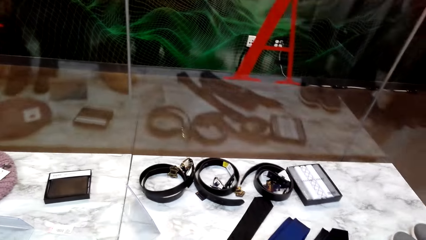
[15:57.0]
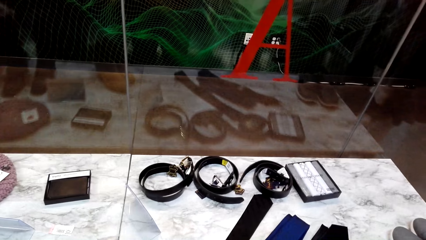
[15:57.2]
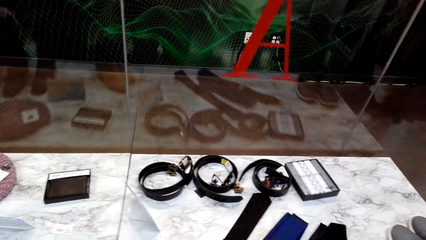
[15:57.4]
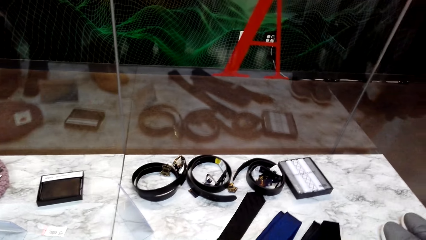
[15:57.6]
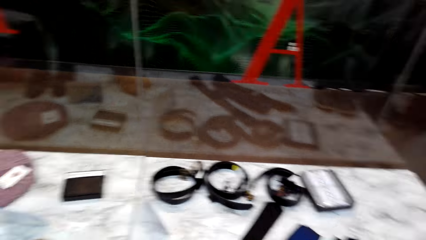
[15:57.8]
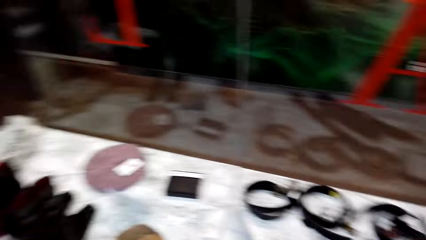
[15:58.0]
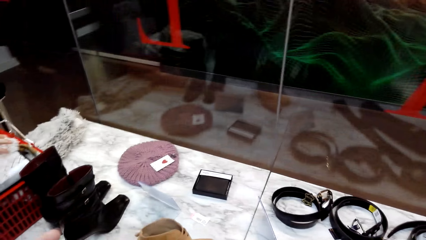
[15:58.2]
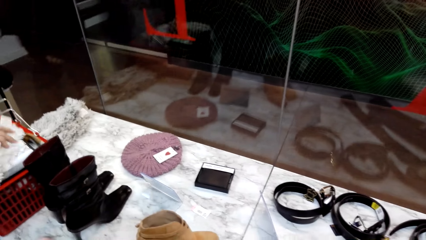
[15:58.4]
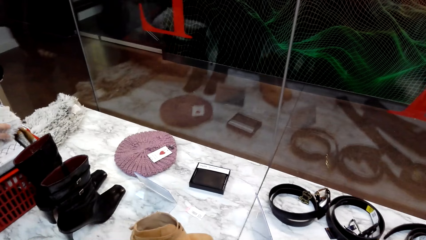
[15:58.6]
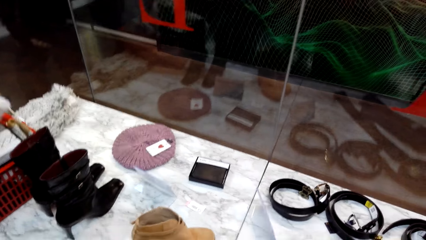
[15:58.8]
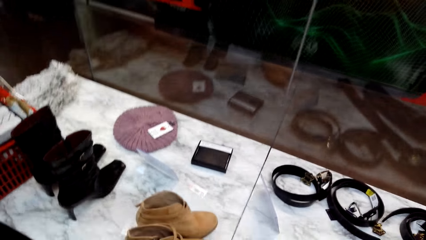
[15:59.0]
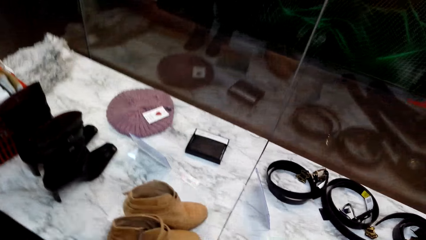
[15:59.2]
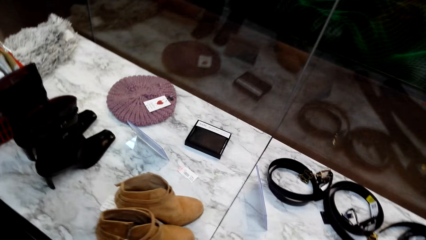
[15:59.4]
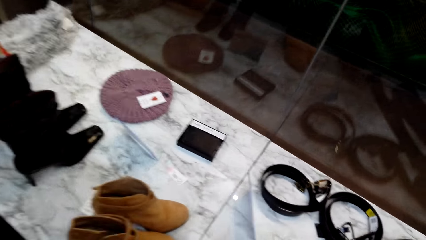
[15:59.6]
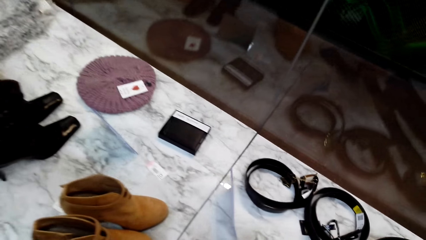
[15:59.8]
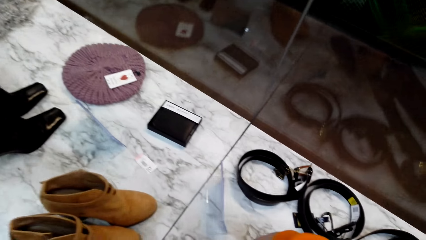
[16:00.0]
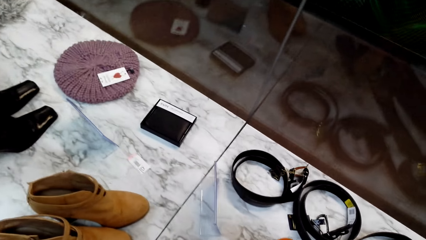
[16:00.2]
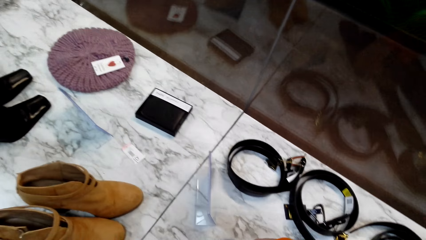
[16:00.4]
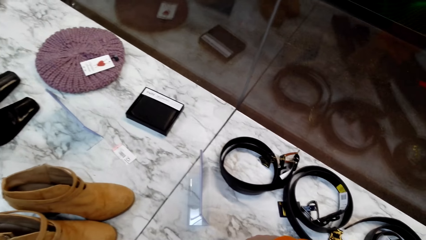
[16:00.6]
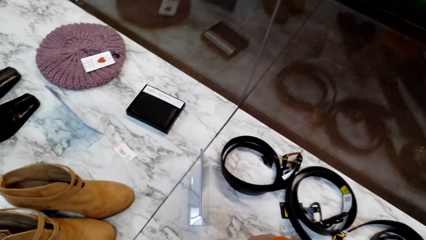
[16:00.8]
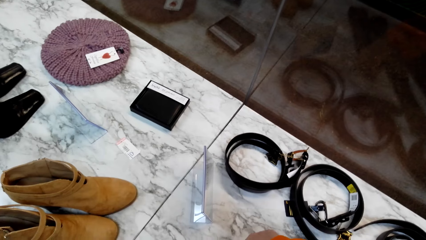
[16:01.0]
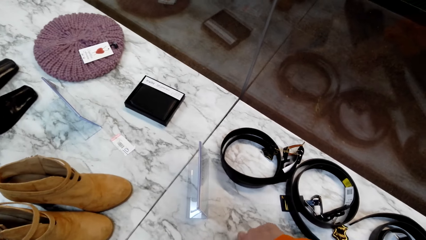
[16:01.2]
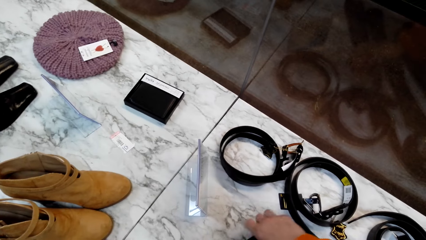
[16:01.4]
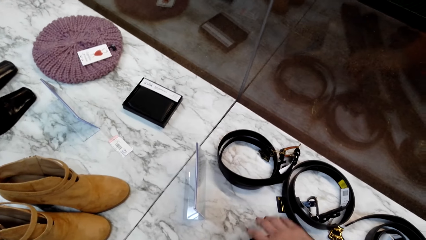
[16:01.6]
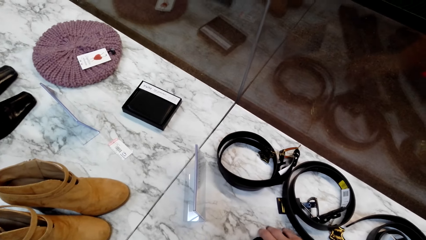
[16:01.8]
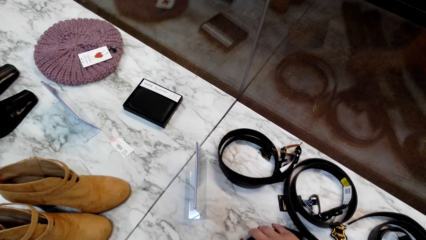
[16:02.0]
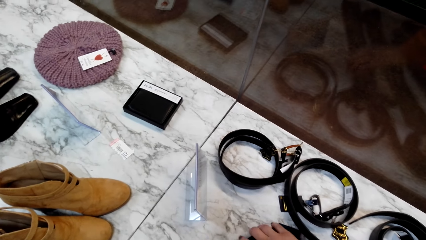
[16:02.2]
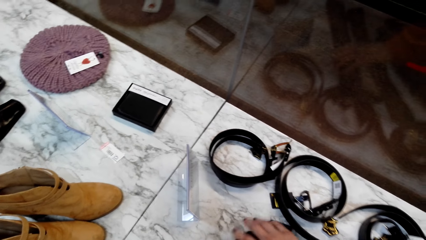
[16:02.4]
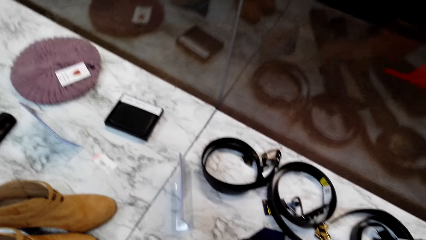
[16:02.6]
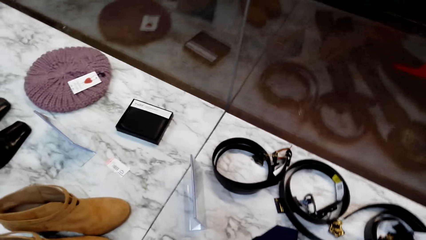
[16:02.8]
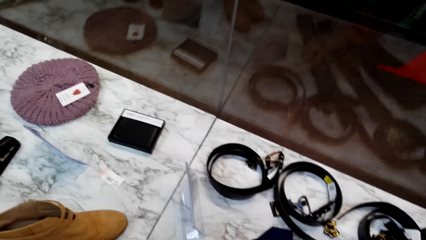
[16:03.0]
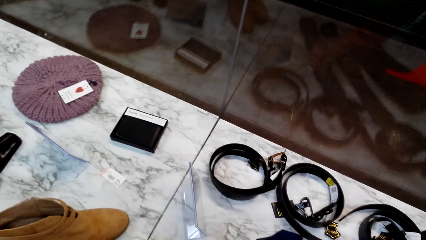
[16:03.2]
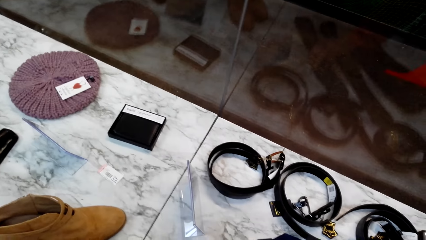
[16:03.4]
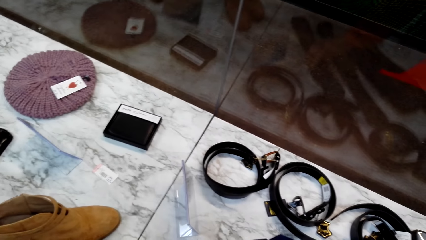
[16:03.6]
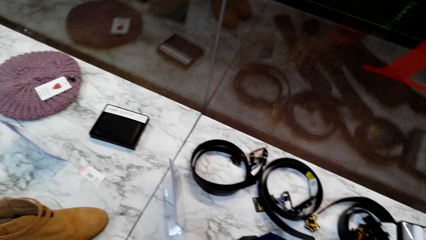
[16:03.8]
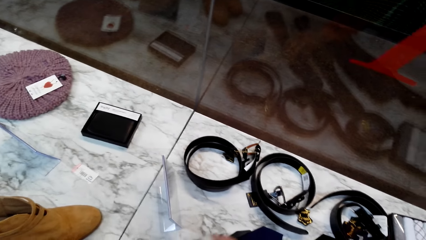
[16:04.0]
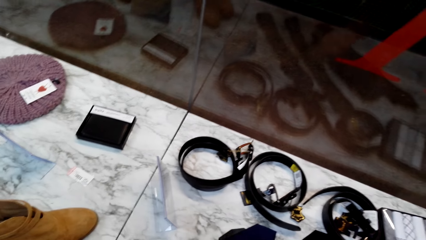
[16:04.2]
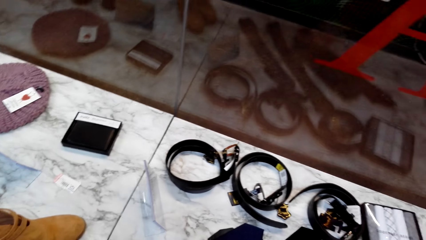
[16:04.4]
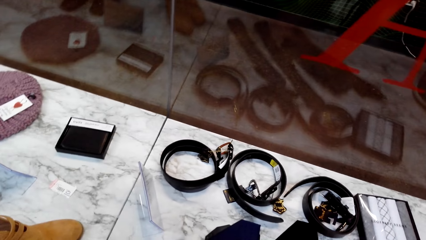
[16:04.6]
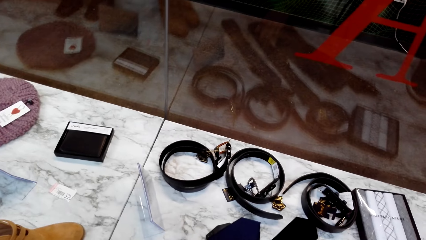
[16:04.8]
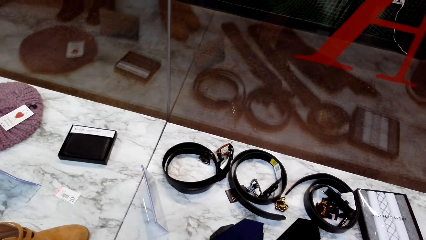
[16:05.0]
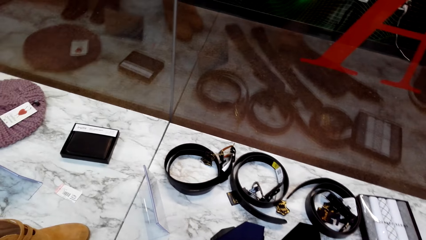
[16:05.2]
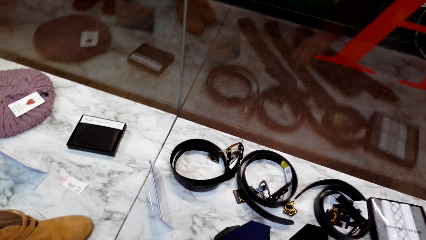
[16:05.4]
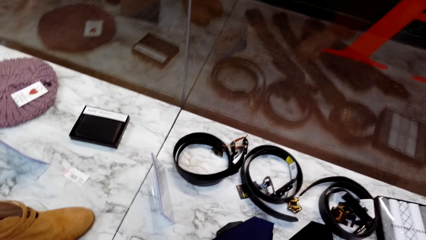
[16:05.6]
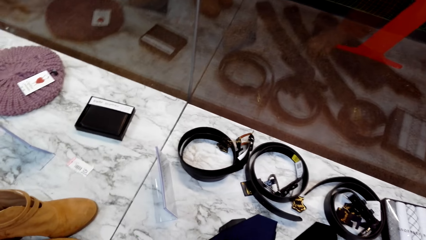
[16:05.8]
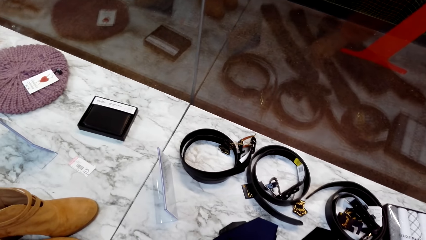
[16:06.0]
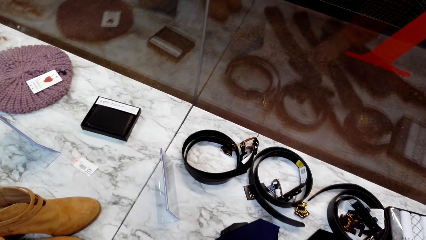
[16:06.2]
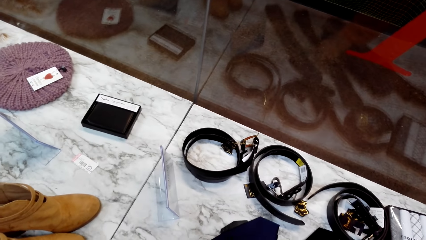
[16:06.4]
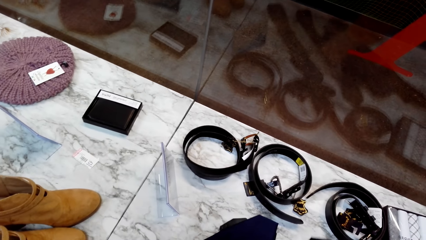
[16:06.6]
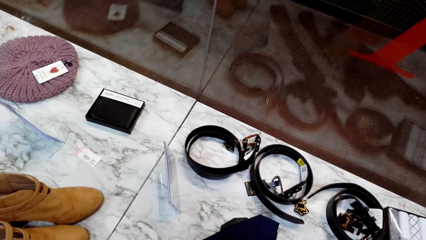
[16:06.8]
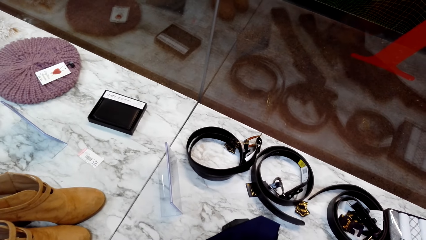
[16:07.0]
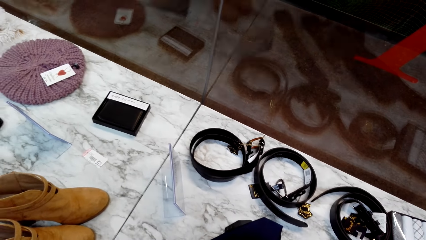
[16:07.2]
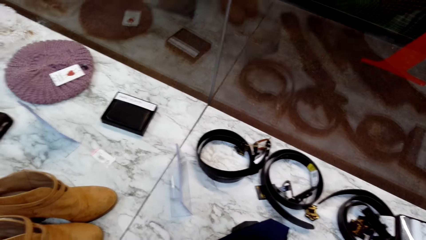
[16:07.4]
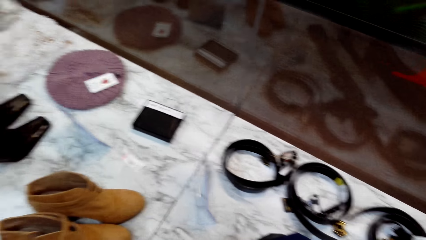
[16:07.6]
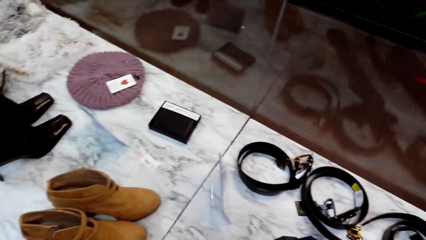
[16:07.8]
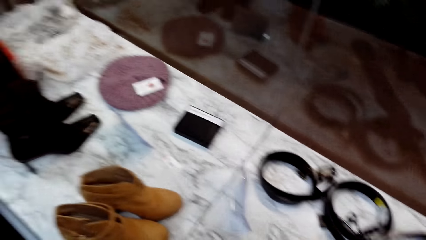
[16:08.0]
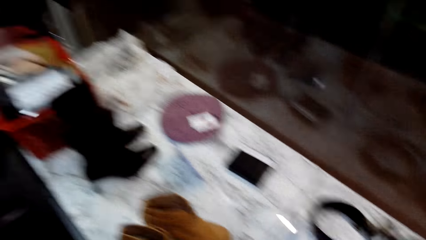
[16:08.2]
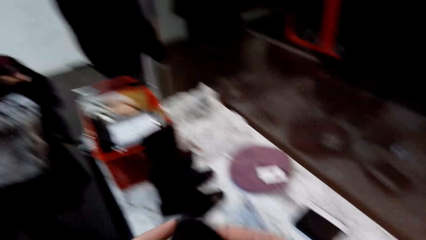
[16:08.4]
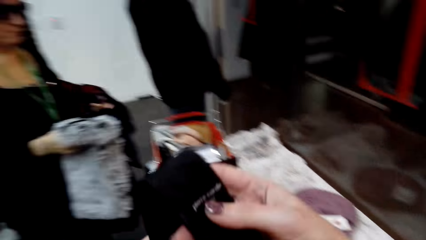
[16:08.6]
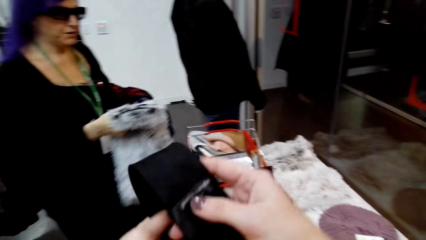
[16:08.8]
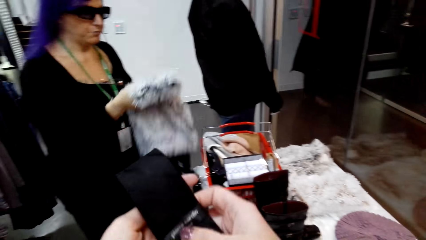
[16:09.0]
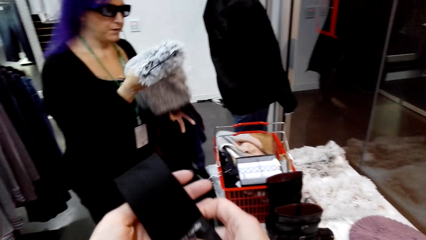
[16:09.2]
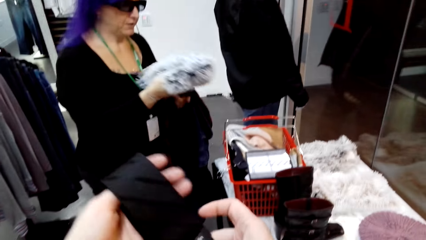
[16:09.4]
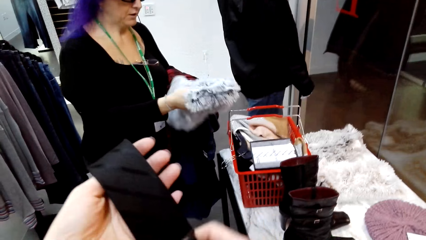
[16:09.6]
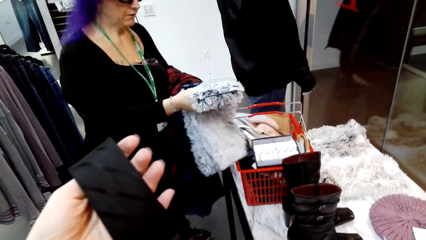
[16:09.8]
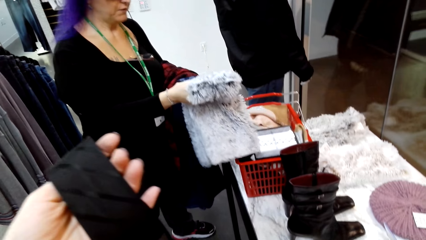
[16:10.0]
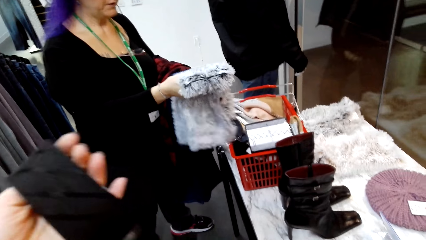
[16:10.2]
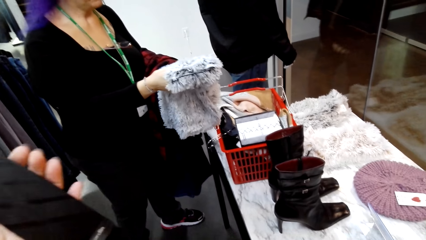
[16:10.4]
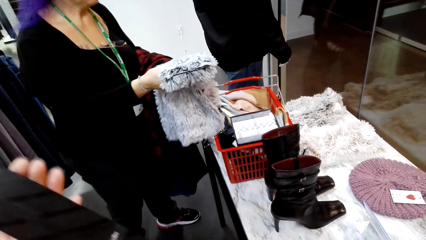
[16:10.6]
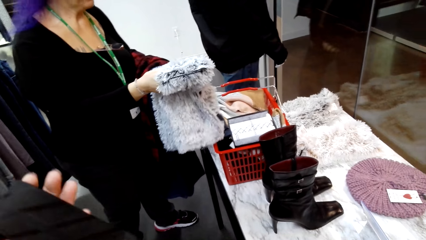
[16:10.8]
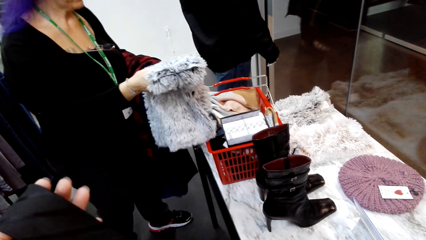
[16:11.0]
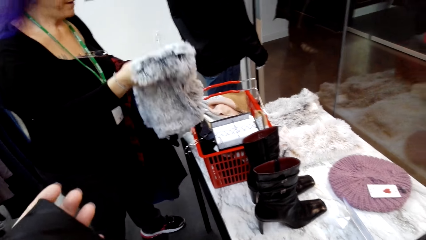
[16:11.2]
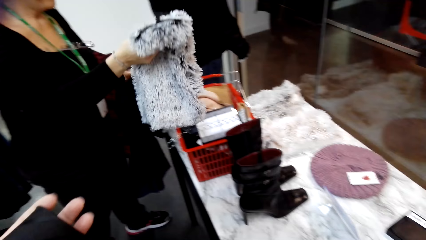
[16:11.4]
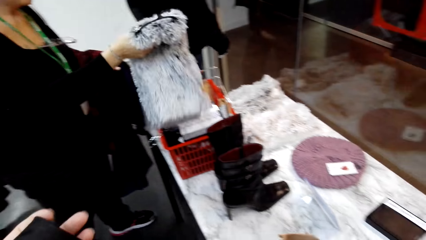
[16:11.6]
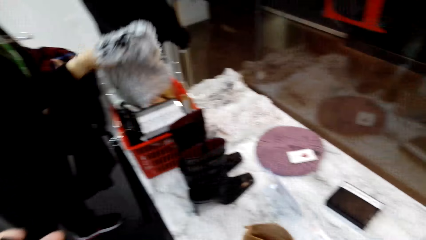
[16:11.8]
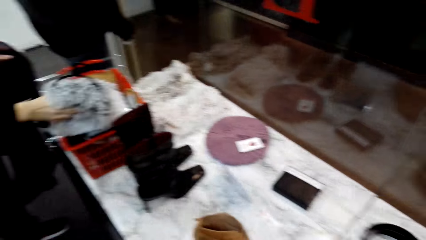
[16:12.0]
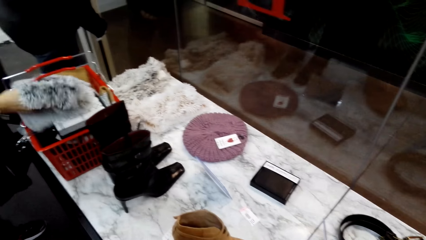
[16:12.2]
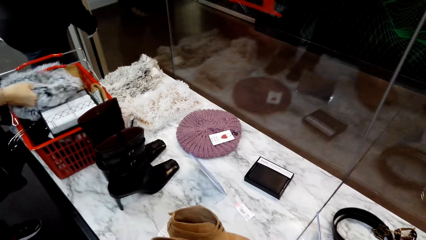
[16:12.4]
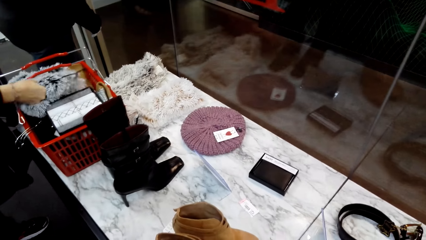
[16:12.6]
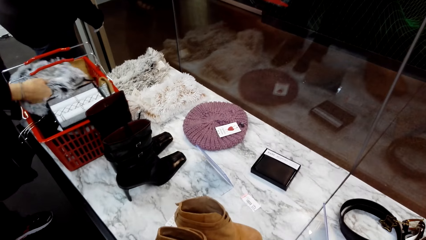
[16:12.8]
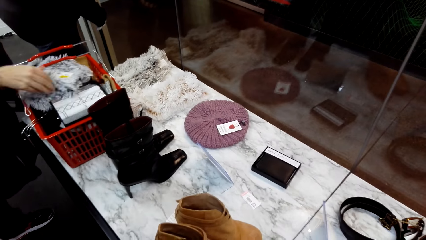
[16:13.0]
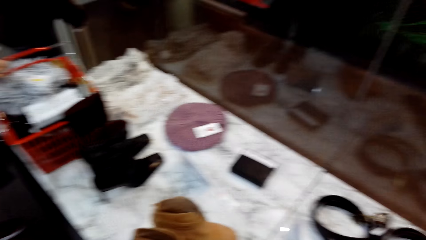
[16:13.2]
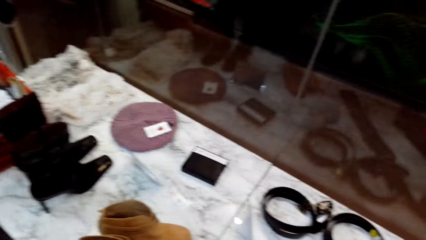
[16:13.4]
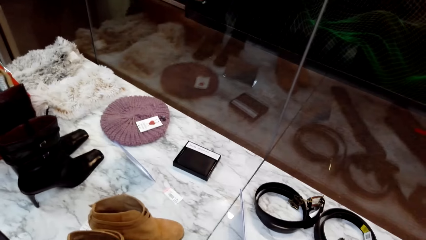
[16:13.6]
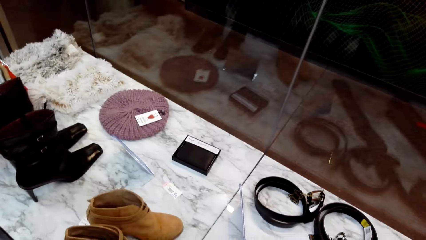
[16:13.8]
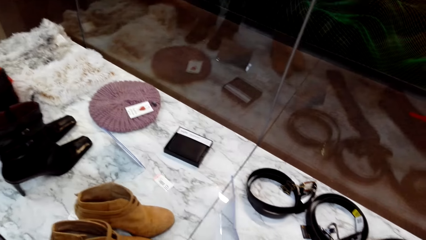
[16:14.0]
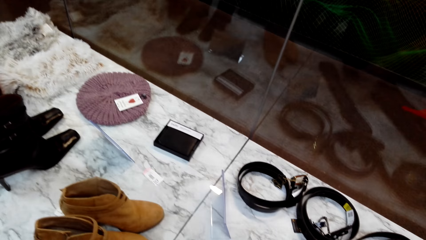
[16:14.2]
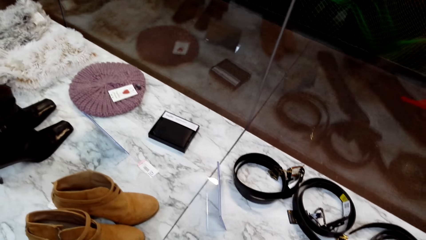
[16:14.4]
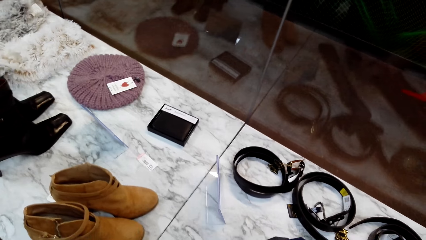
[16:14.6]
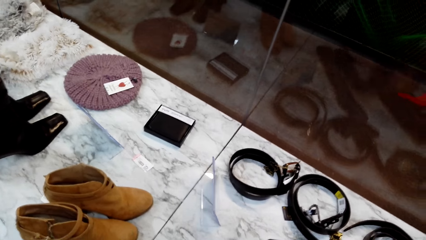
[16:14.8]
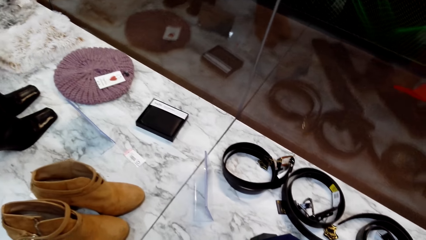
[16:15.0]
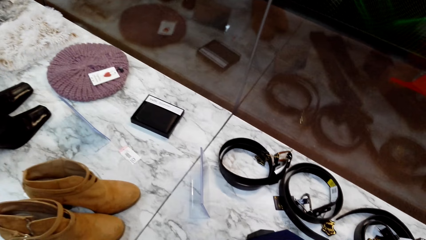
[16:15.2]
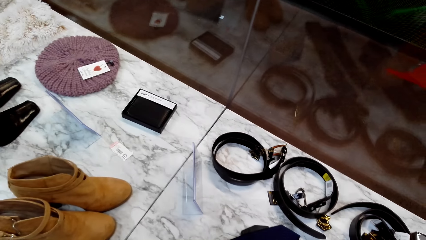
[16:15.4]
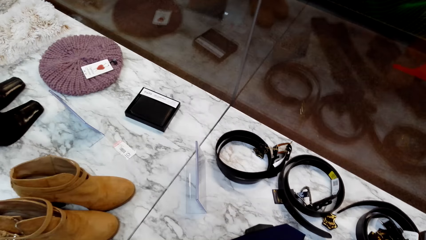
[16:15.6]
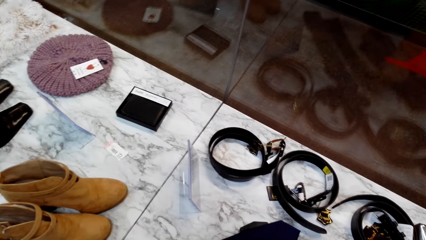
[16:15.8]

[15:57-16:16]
The camera wearer looks around the table. They place a neck tie on the display counter. They select the ties on the table. They look around. They hold the neck tie. A lady lifts a neck scarf. The camera wearer stares at the tie. The lady puts the neck scarf in the shopping basket. The camera wearer looks around.
